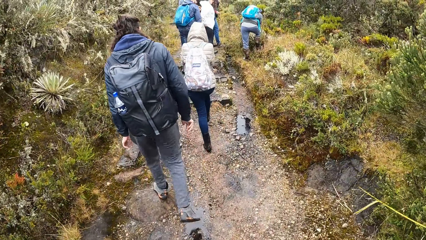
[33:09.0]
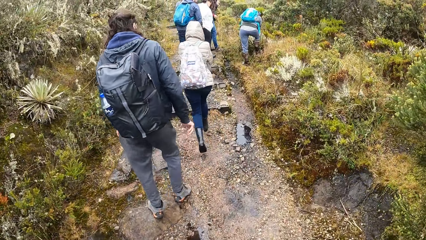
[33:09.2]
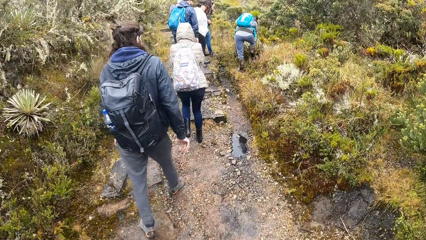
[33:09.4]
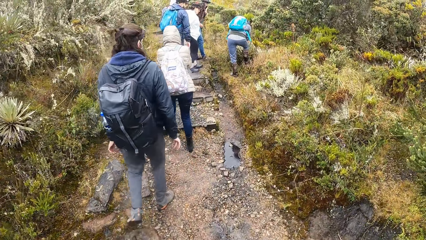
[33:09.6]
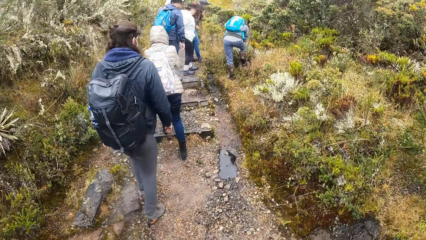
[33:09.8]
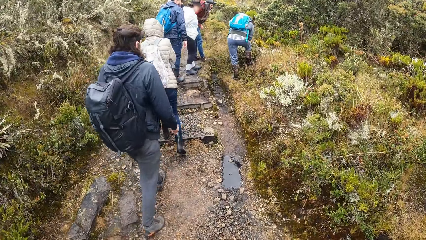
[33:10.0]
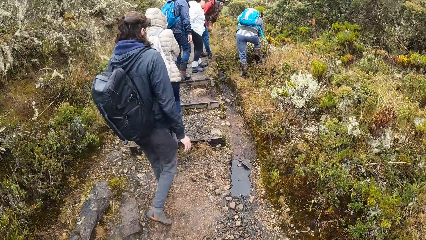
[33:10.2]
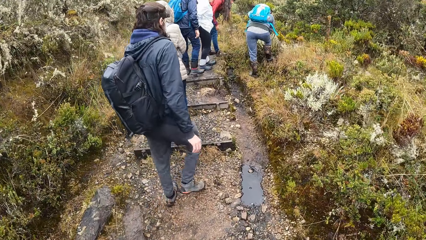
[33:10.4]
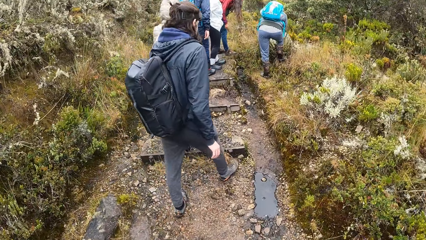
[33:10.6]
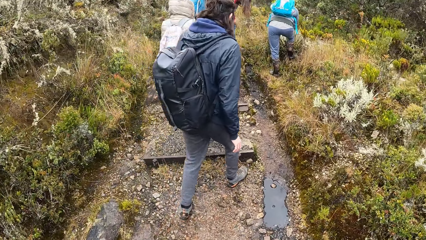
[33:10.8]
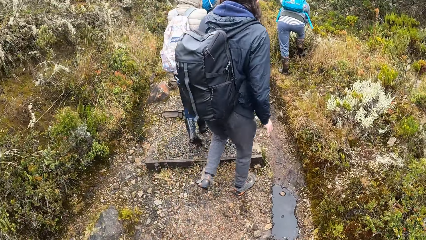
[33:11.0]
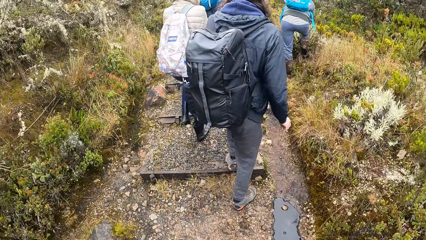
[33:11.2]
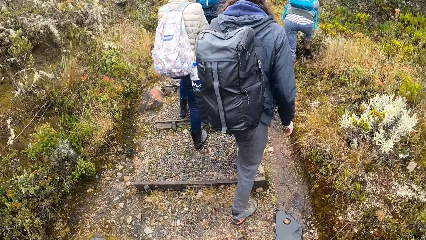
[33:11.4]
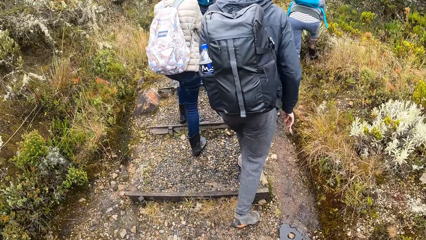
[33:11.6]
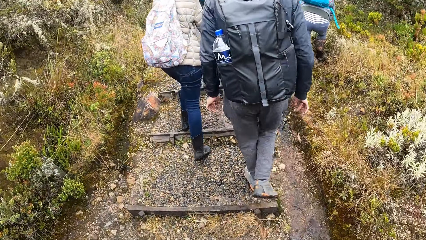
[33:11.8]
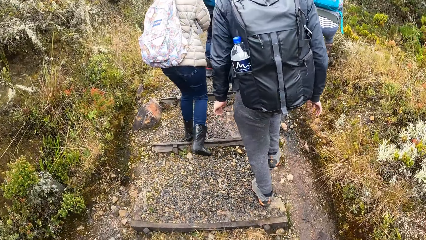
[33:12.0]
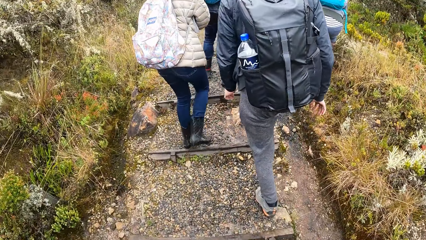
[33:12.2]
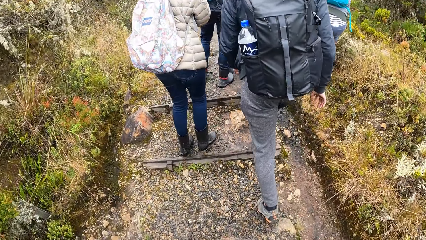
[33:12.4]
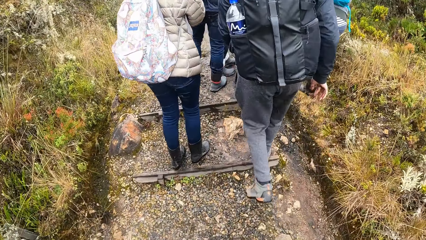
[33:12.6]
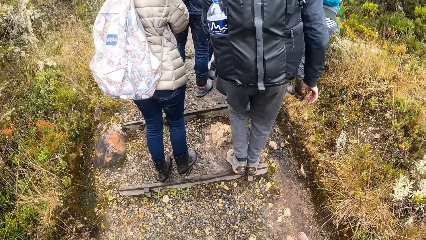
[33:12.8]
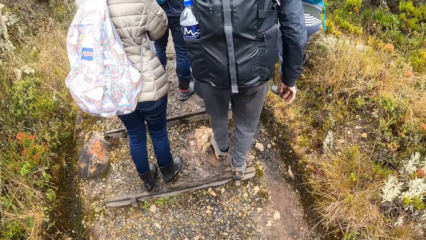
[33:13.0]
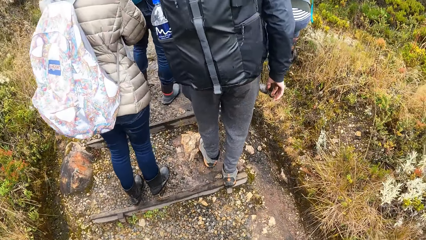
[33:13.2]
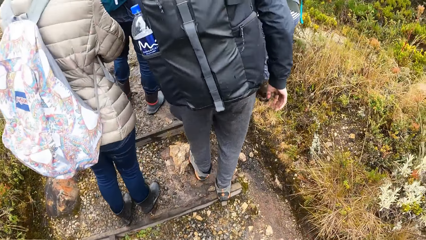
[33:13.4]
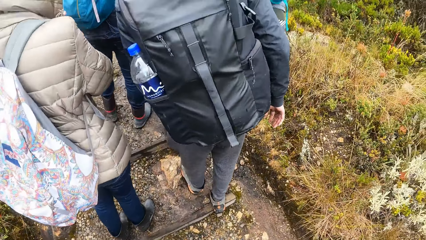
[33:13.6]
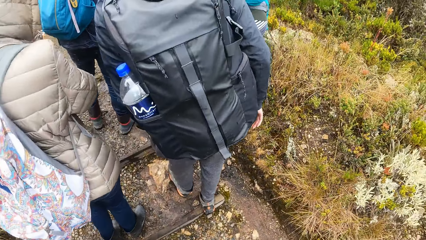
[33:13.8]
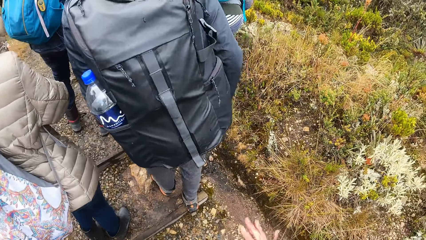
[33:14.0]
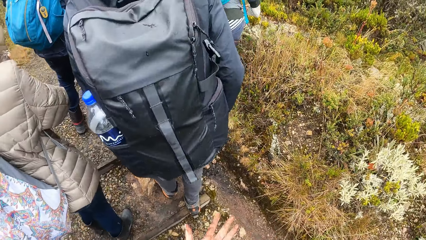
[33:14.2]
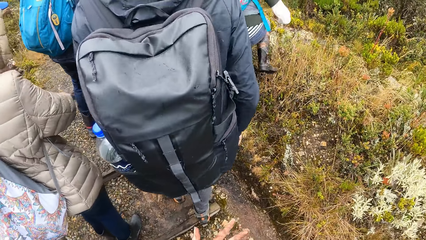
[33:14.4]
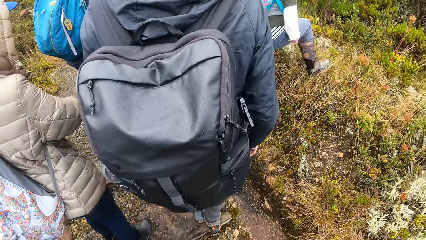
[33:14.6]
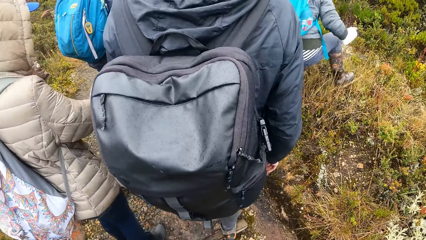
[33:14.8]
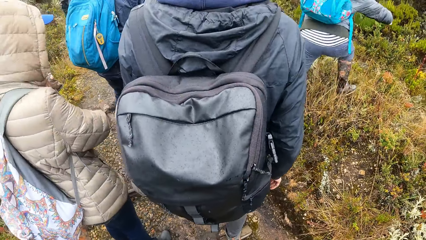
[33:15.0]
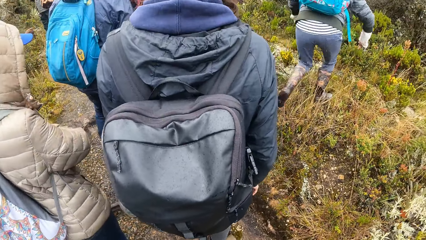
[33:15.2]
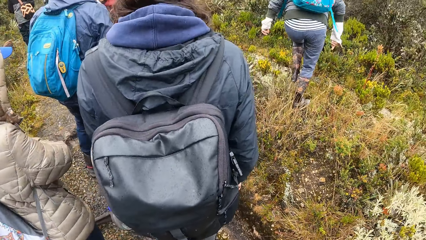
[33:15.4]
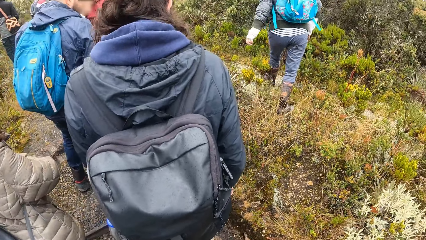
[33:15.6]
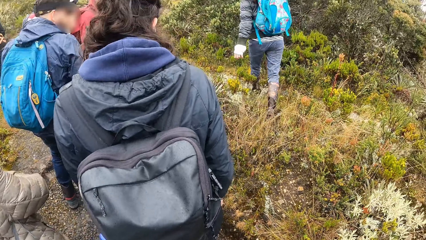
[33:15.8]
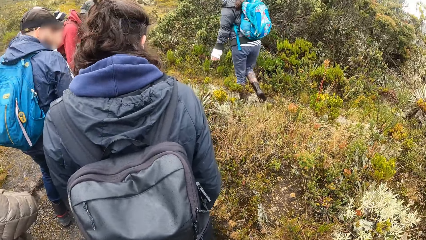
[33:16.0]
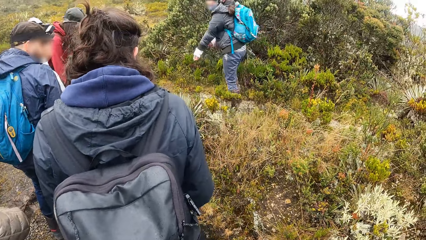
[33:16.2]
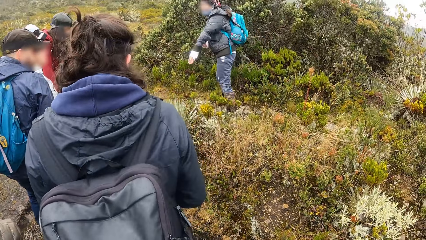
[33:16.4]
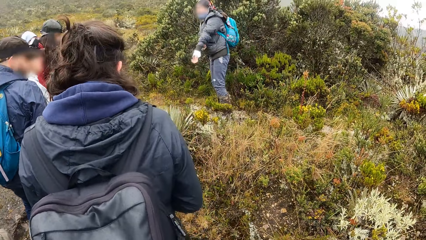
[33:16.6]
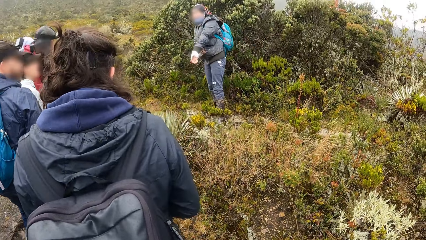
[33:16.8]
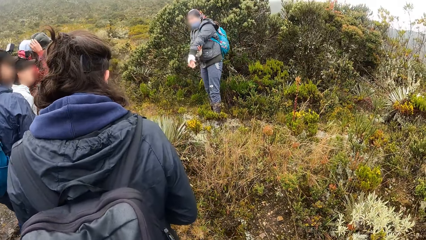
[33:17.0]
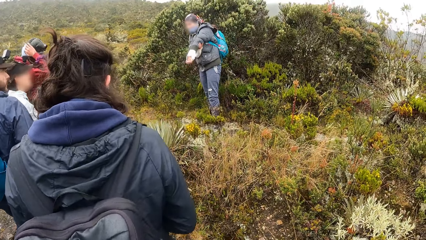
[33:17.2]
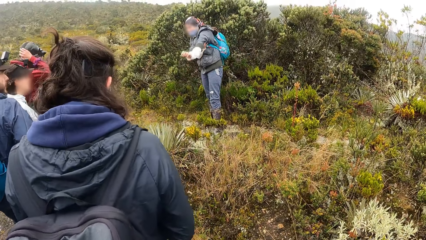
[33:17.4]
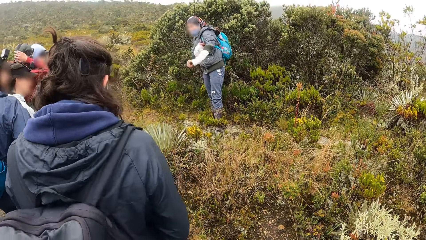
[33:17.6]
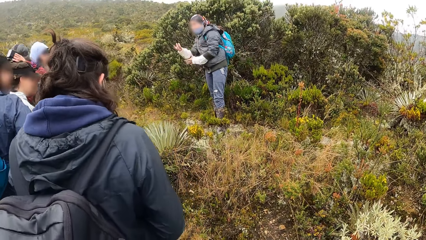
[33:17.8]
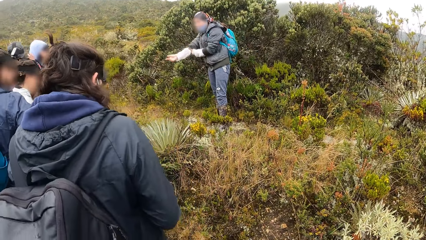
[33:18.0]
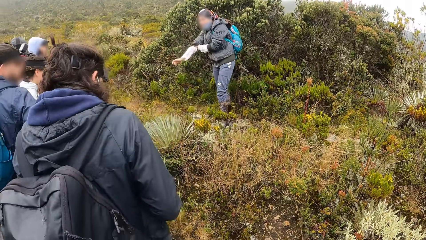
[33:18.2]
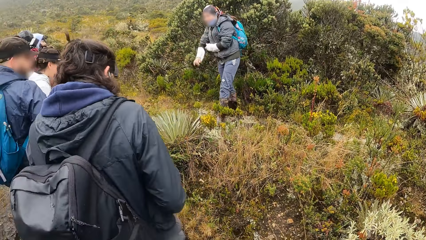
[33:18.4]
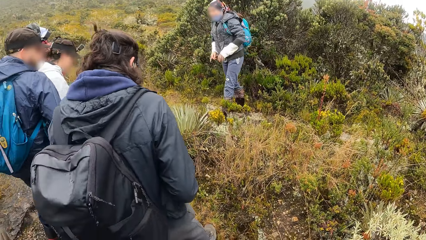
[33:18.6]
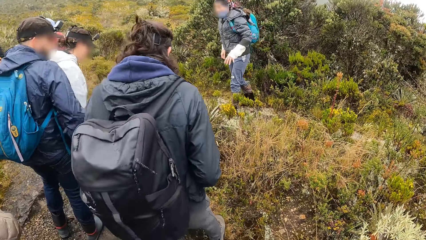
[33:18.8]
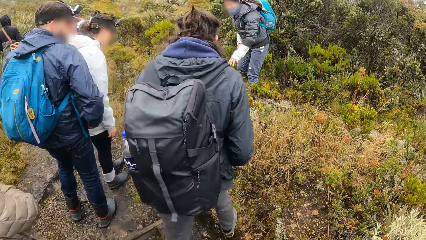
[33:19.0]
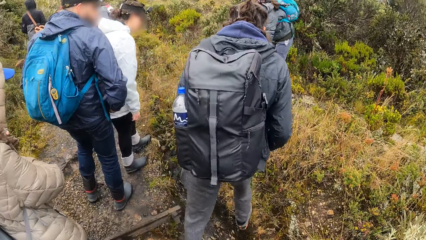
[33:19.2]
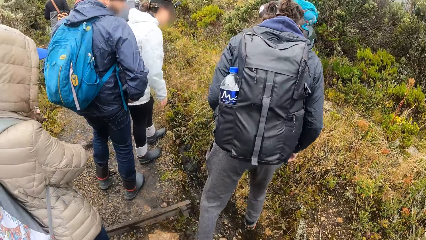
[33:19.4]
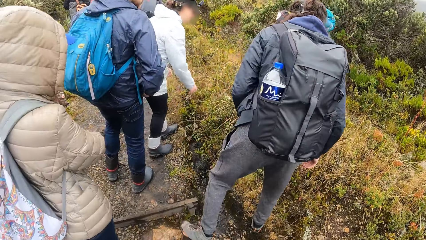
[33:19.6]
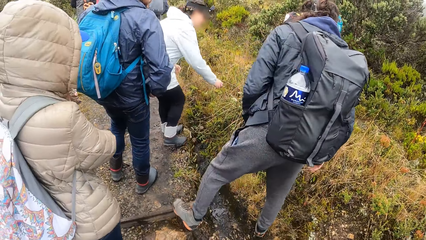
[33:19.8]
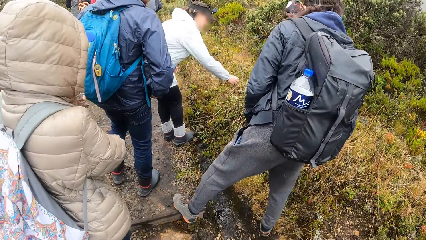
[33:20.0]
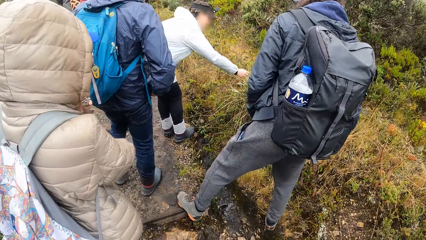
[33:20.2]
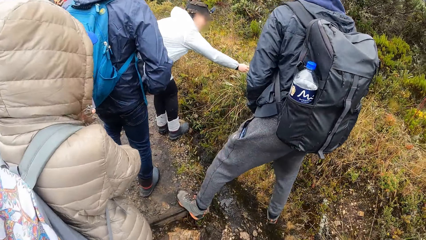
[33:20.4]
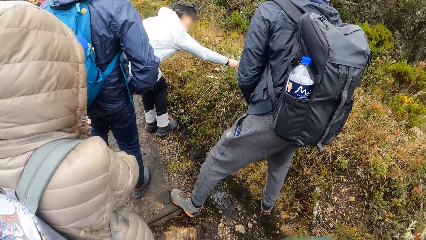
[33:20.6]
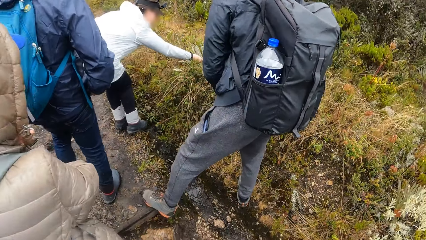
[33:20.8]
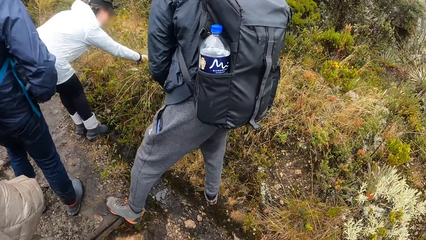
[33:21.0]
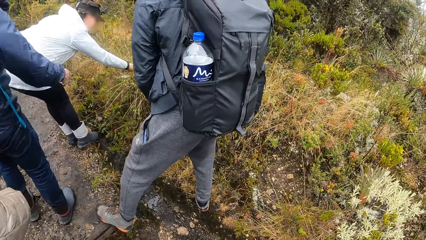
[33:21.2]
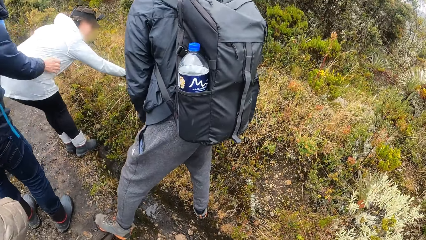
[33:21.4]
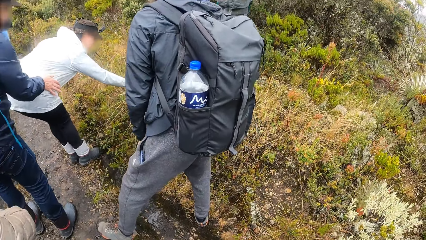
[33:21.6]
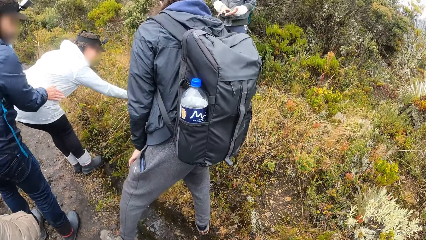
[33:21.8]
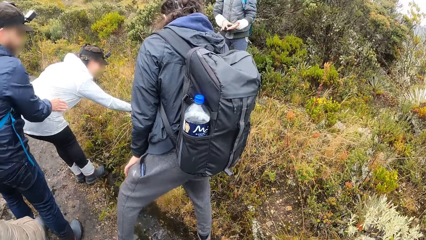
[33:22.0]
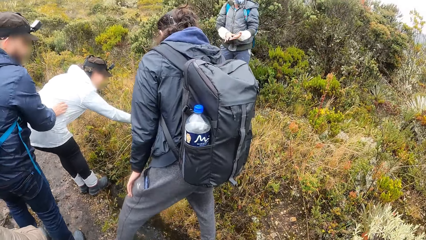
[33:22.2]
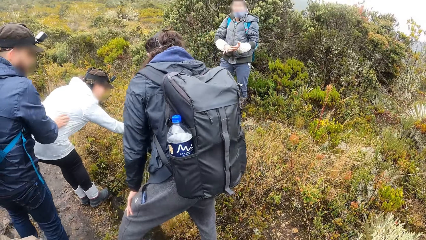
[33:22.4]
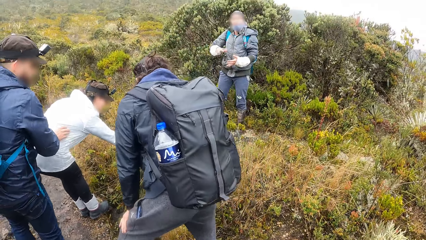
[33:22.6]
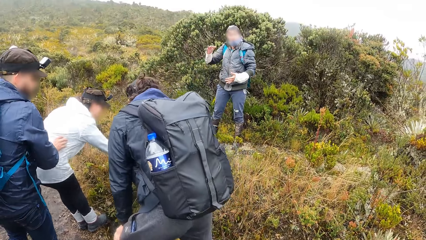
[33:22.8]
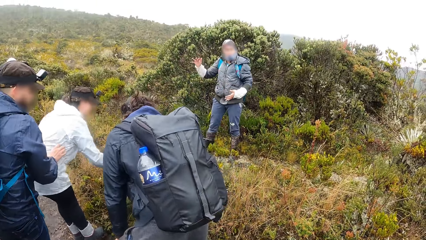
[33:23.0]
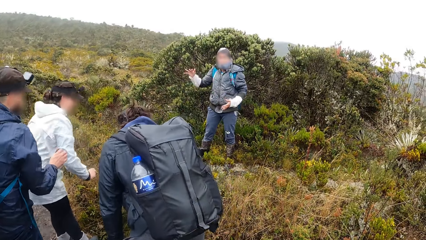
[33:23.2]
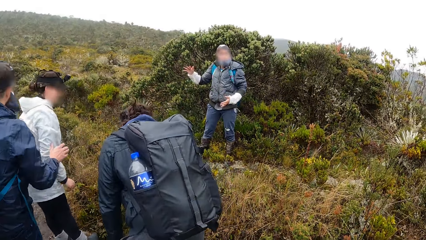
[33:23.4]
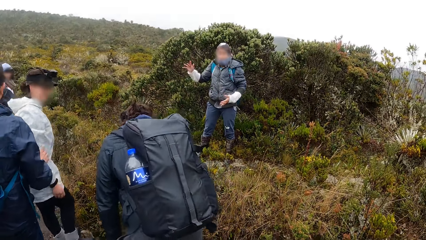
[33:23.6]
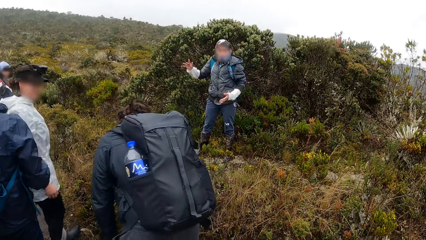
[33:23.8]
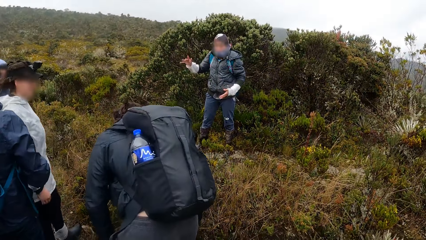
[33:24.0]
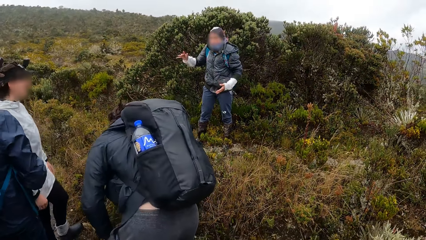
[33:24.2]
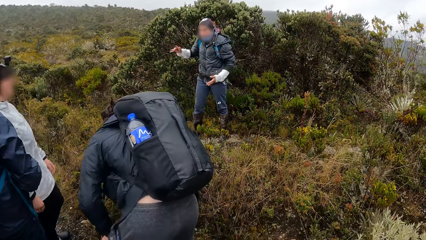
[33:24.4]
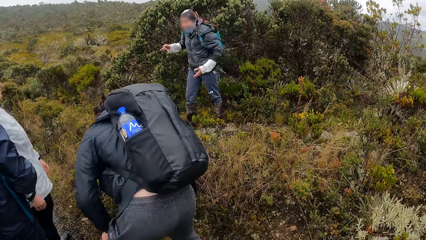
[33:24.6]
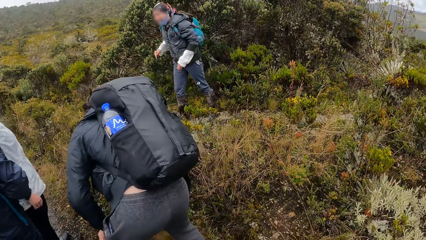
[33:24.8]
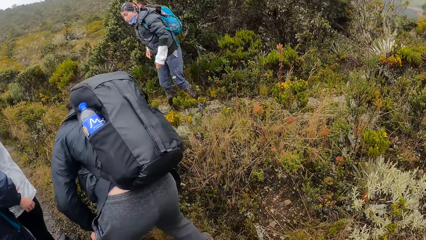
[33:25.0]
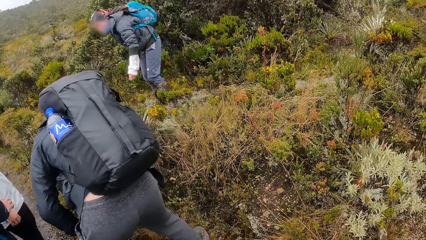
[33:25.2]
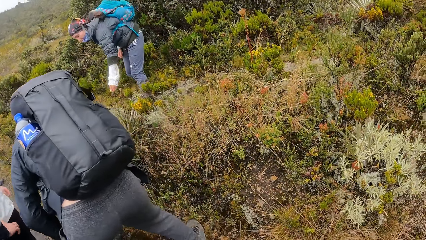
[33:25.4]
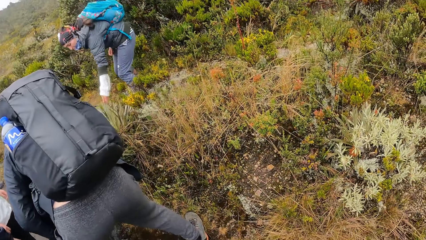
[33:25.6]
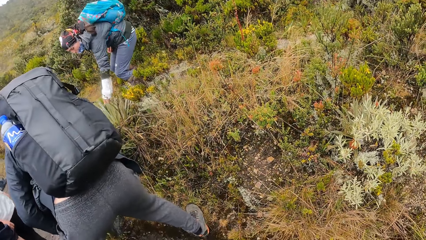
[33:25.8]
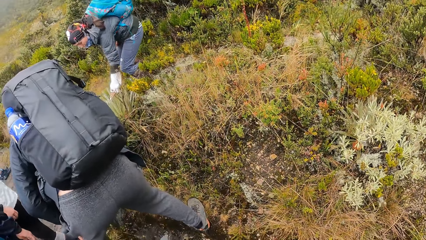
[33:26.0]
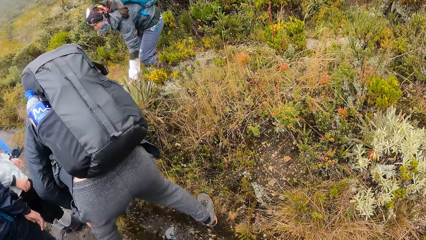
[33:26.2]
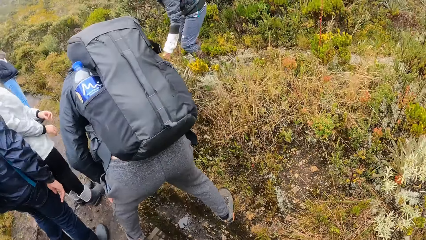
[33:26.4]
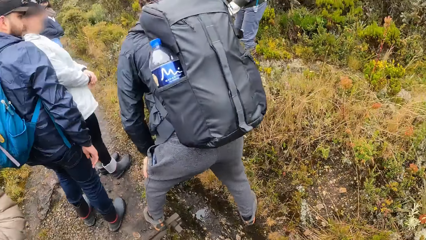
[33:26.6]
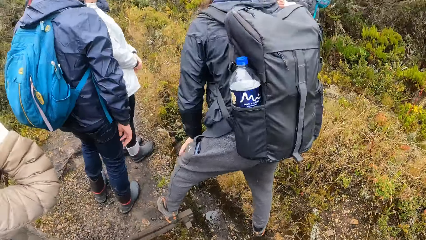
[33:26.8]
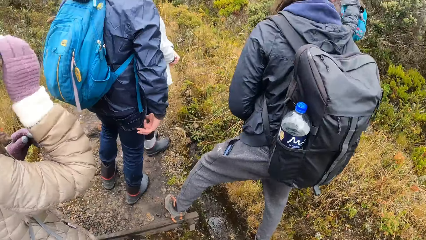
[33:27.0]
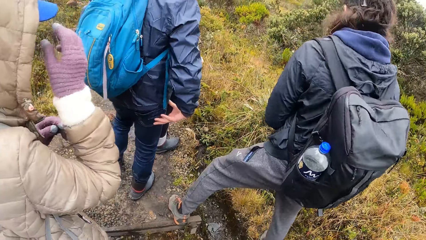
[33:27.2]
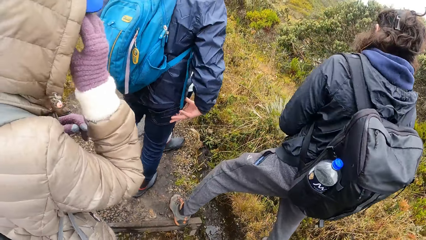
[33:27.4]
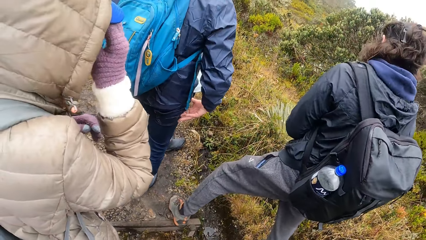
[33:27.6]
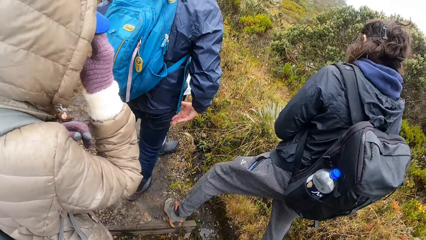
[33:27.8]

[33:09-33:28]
A person stands beside another person. The camera wearer moves the hand. A third person looks around. The woman interacts with the camera wearer and the group of people on the path. The third person folds the sleeve and touches the grass. A fourth person touches the plant. The second person touches the grass. The third person moves the hand and touches the plant.
